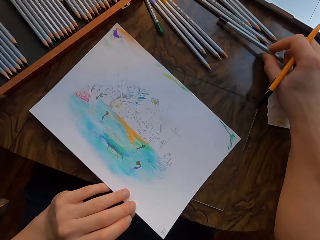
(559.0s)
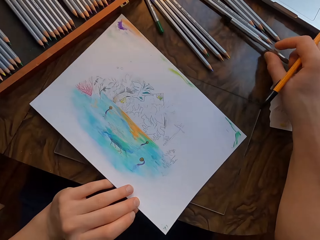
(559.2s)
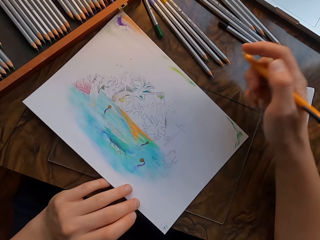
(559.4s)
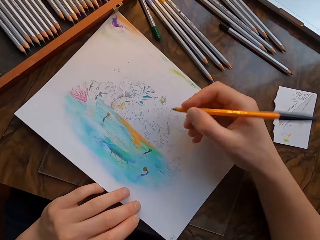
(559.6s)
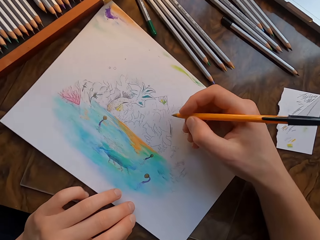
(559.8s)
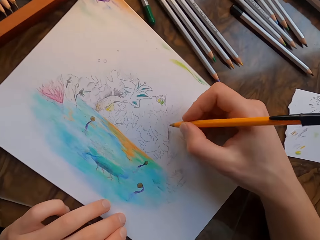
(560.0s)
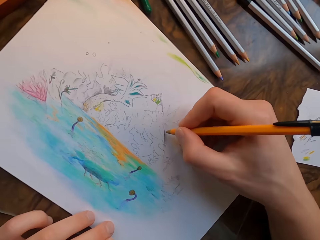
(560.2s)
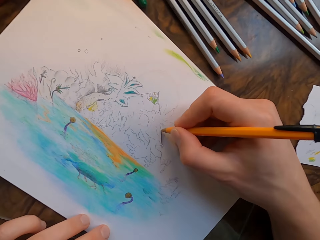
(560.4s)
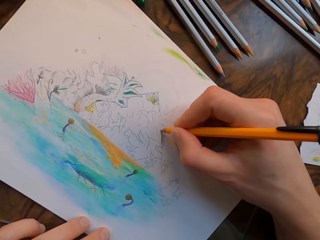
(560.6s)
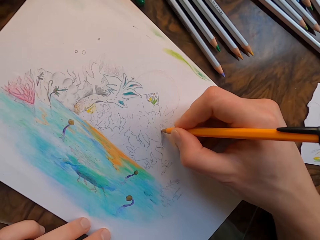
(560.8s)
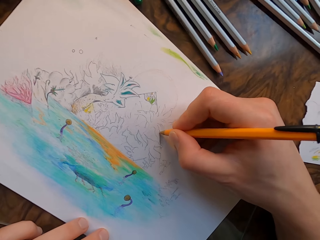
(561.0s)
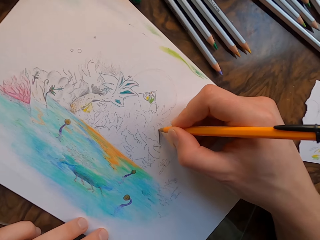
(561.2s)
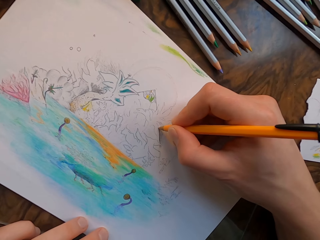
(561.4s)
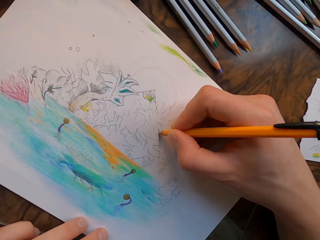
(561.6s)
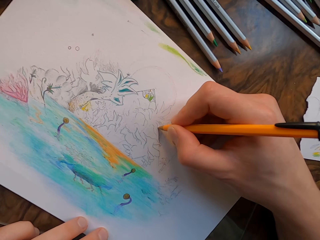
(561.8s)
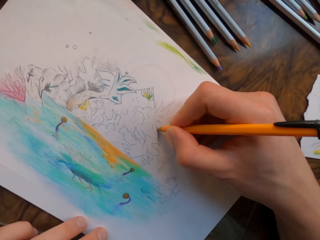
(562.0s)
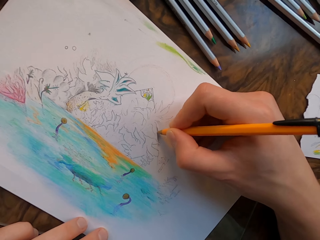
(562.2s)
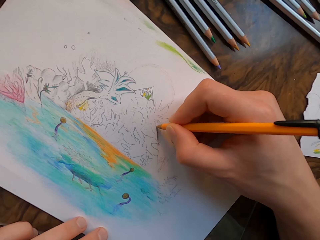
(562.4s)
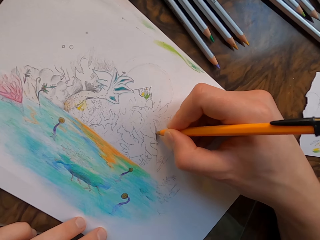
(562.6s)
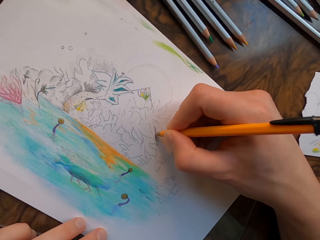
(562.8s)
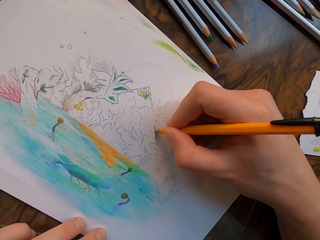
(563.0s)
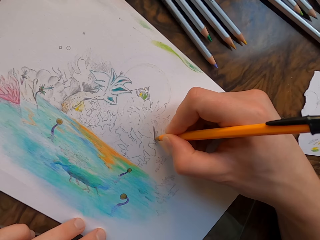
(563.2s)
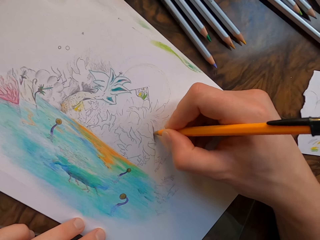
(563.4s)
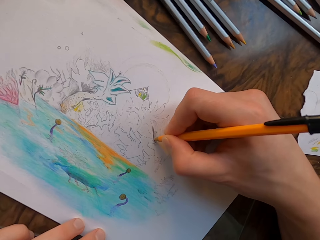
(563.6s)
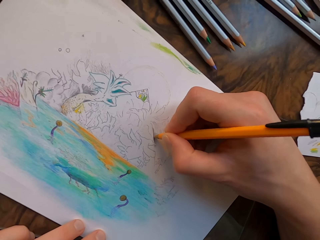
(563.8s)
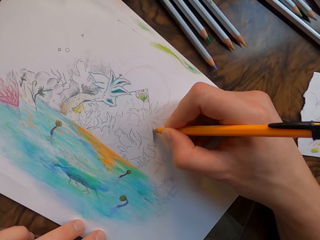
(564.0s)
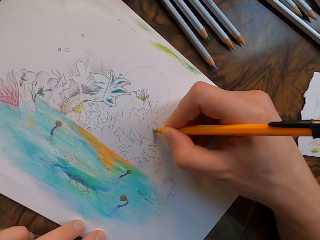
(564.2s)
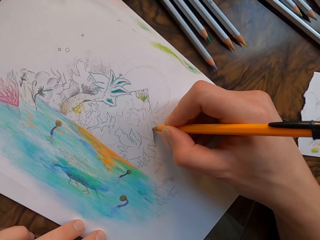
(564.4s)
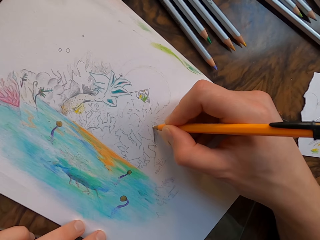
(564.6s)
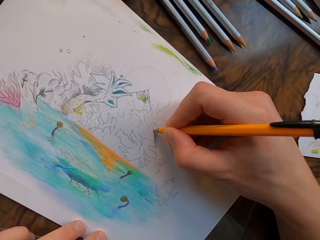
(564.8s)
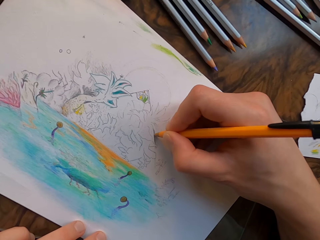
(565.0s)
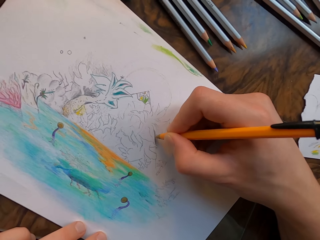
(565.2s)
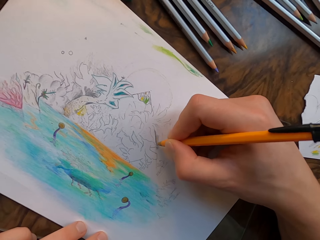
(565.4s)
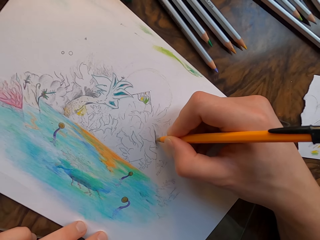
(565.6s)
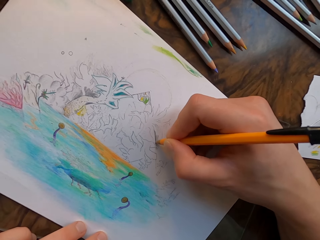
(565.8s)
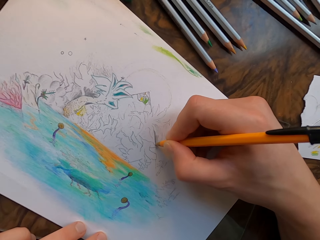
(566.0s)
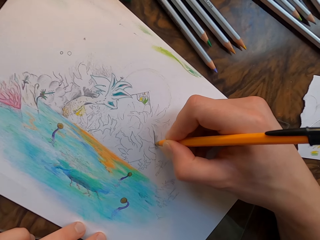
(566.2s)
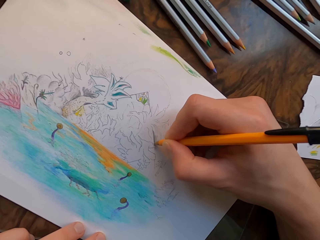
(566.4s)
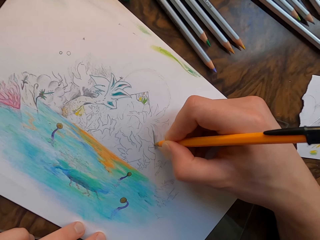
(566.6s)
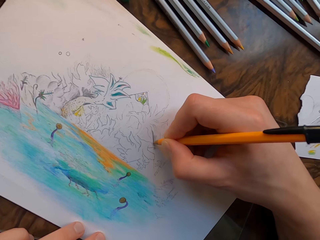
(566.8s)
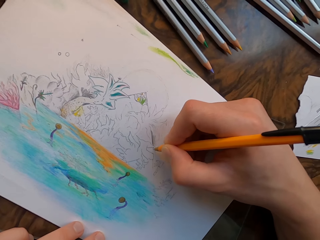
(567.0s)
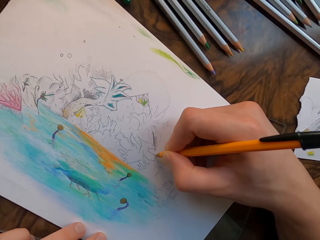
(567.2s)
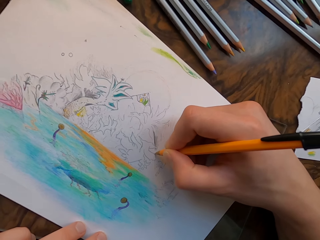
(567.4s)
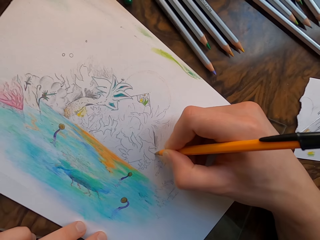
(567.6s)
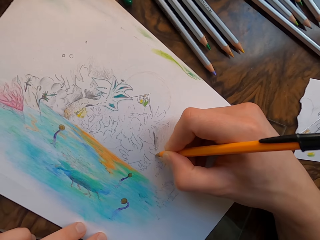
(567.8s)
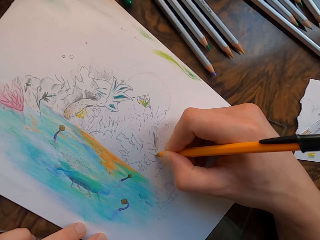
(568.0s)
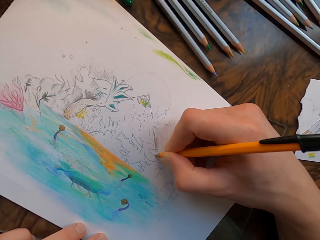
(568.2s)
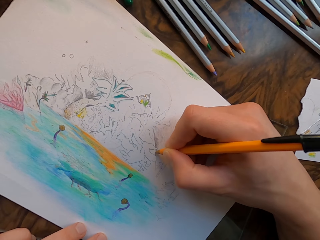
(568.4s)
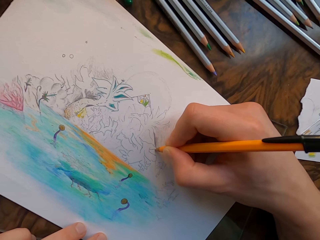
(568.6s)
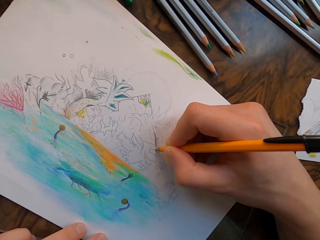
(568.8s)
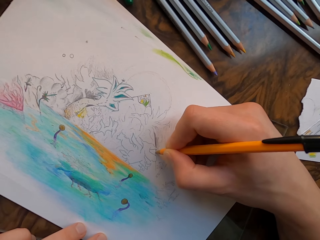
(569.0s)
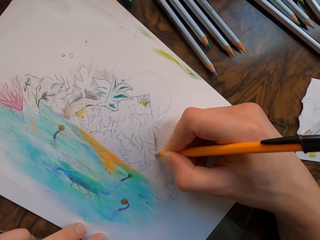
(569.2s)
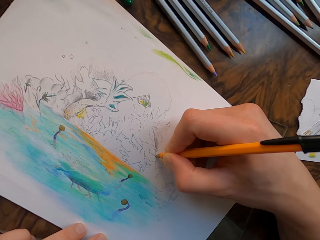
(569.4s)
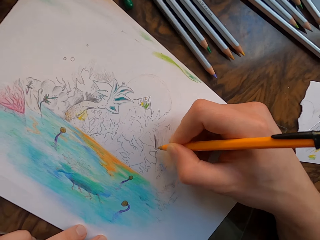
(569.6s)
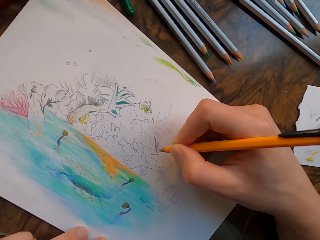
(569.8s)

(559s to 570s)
The camera wearer places the pencil on the table. They move the paper on the glass. They draw on the paper with the pencil.

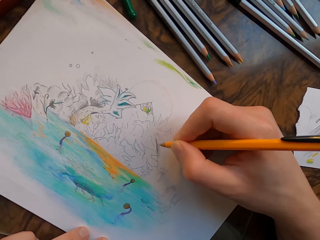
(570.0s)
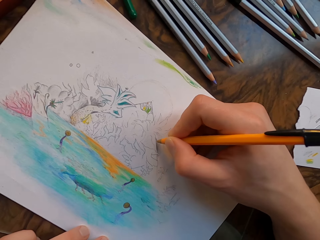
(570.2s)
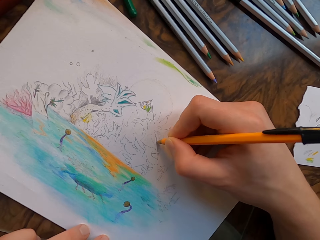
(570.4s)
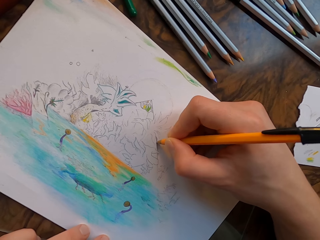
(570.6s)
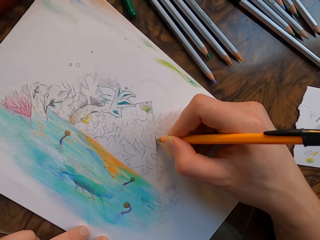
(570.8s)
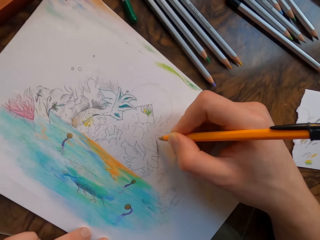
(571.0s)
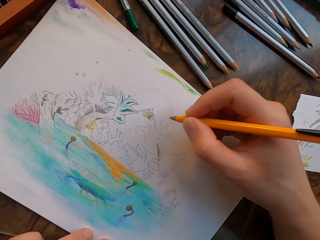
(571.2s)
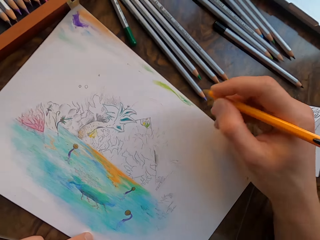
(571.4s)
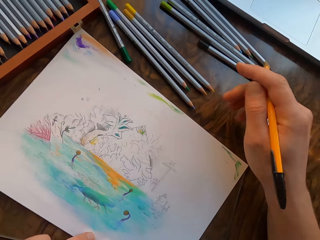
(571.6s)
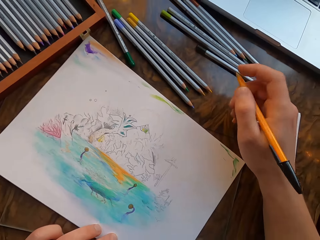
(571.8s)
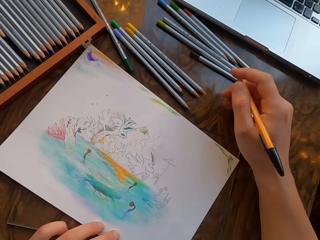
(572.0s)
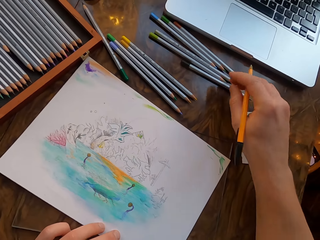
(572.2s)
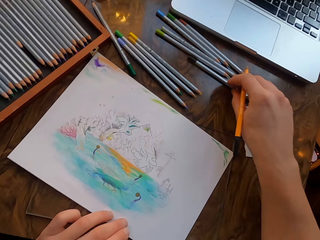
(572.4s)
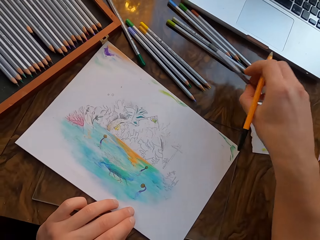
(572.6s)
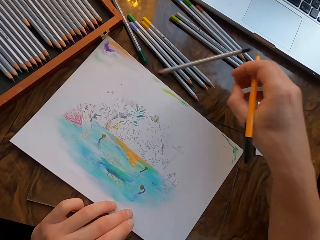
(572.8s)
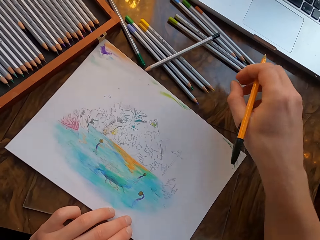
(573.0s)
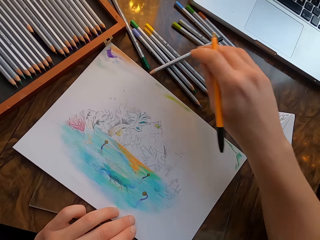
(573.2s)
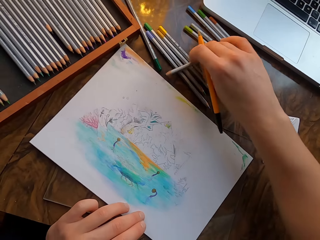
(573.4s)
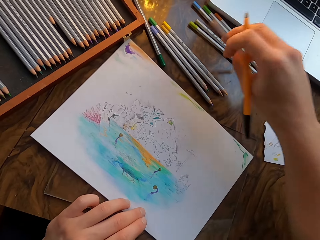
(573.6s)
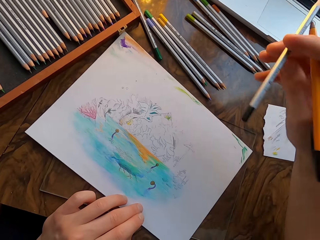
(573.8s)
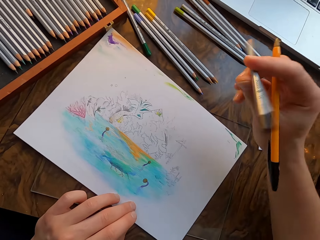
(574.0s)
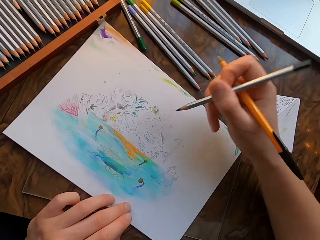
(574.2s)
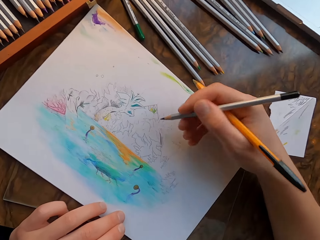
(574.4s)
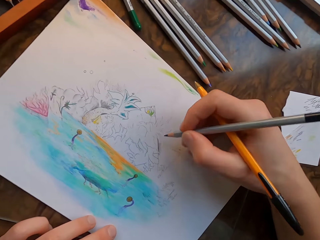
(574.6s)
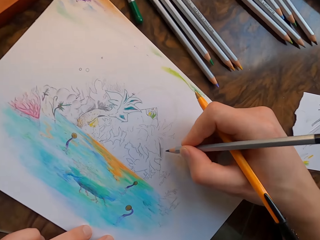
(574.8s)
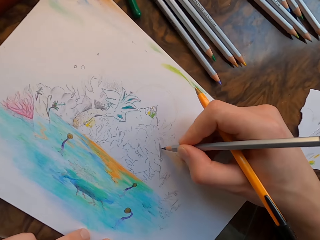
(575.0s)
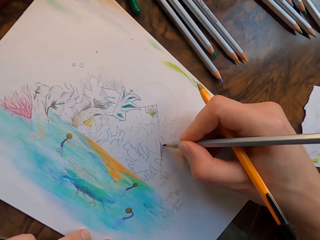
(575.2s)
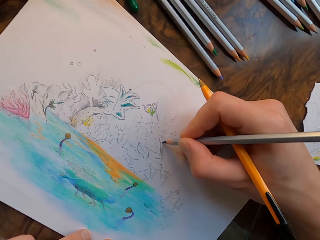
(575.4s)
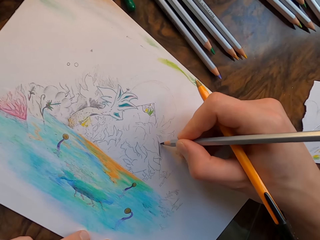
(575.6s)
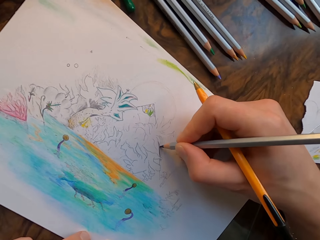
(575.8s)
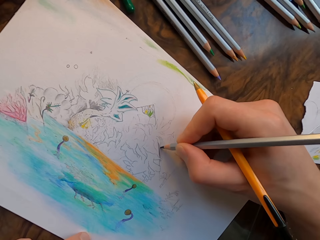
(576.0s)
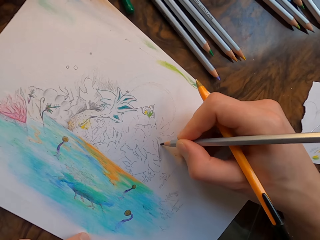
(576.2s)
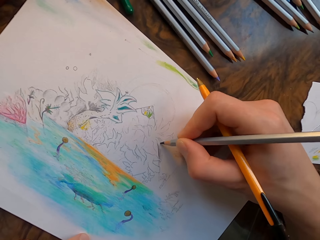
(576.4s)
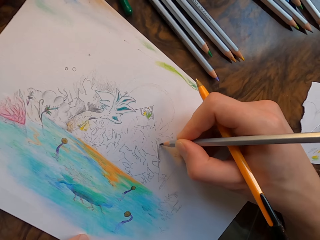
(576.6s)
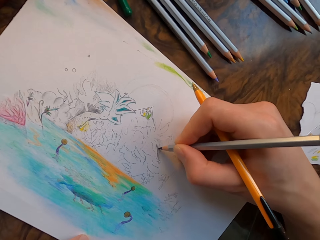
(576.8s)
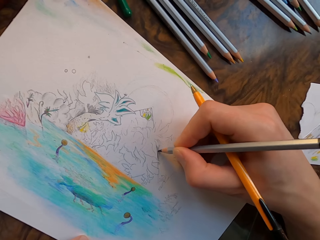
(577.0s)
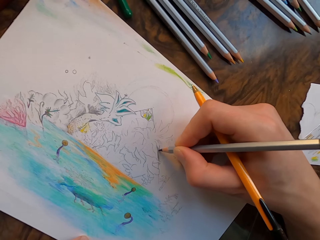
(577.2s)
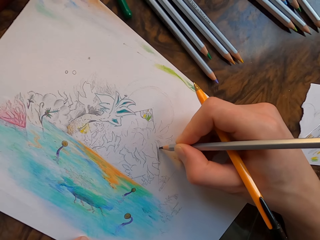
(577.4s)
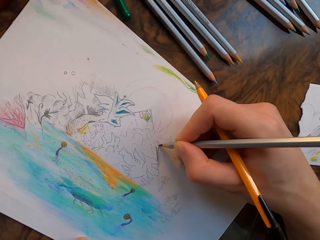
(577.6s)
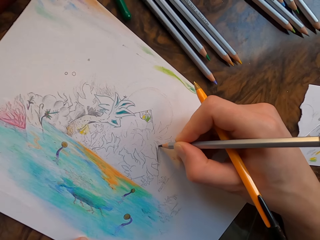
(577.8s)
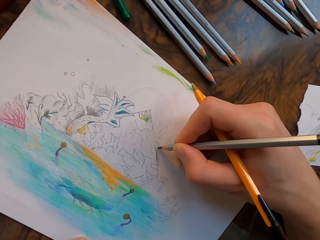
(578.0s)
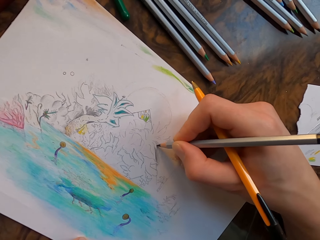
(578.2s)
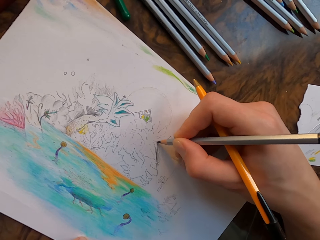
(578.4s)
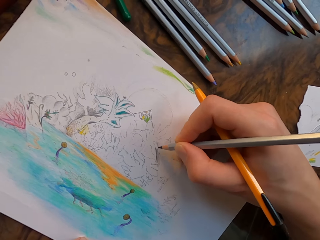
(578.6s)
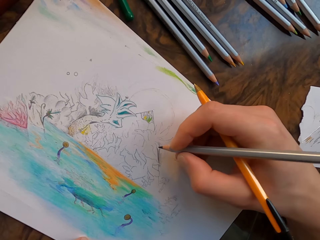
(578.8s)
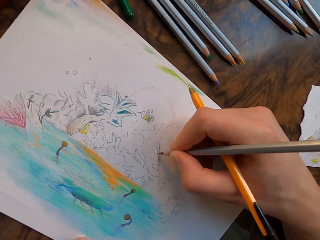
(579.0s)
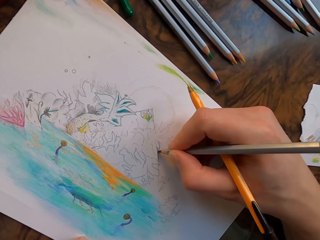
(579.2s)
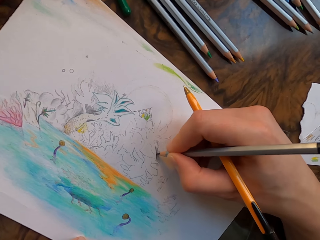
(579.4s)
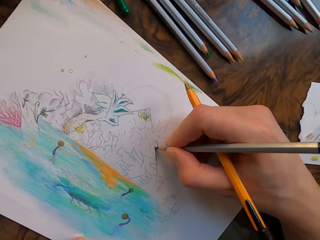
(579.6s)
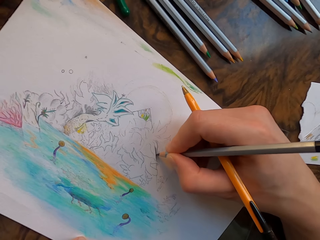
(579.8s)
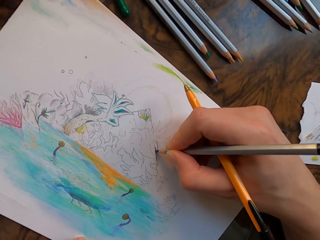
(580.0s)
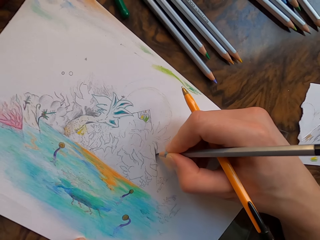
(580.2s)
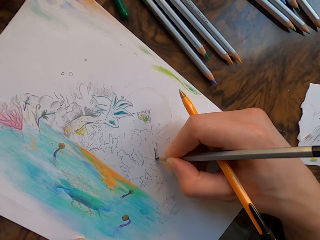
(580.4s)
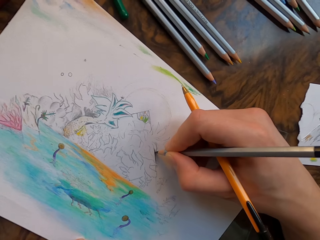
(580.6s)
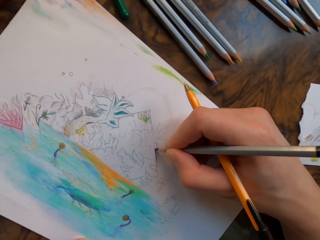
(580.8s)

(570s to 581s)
The camera wearer picks up the pencil on the table. They drop the pencil. They pick up the drawing pencil on the table. They draw on the paper with the pencil.
